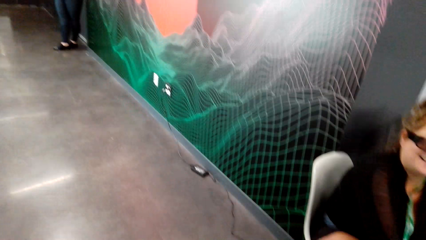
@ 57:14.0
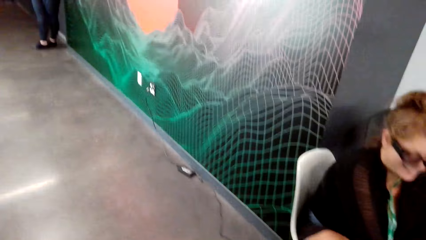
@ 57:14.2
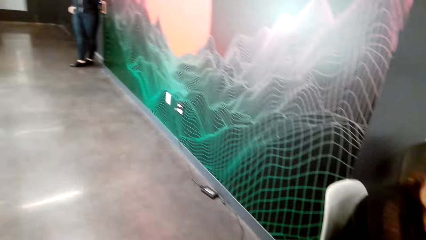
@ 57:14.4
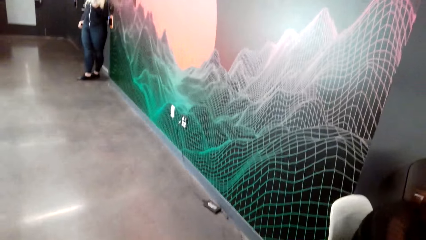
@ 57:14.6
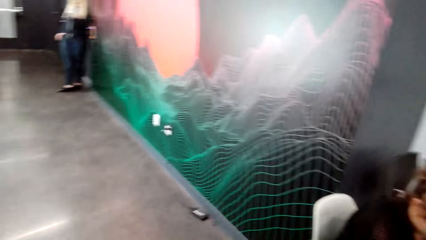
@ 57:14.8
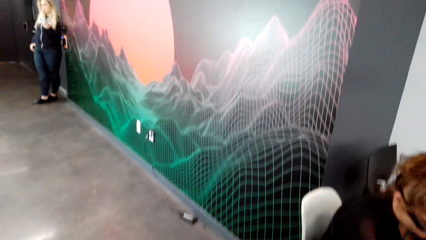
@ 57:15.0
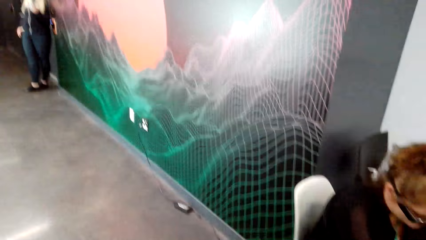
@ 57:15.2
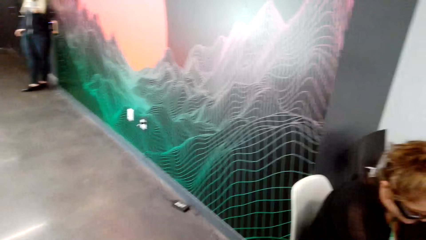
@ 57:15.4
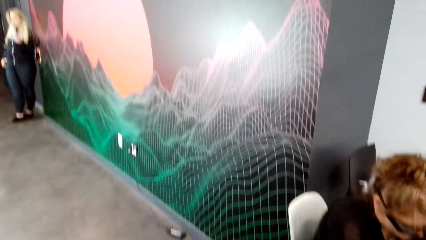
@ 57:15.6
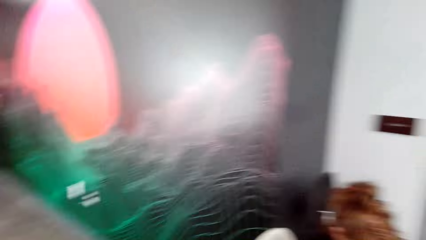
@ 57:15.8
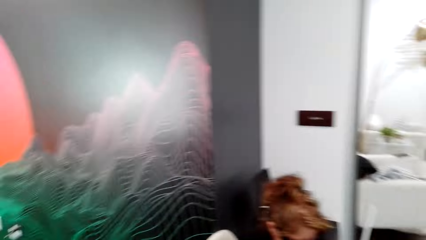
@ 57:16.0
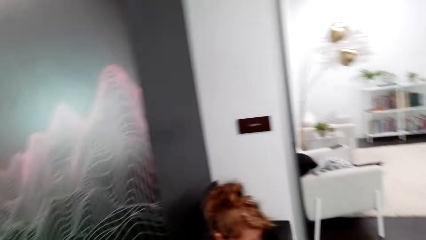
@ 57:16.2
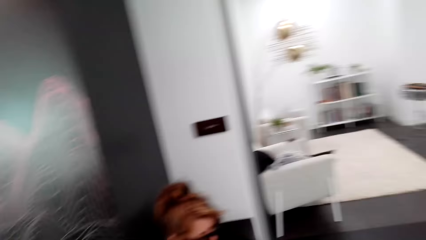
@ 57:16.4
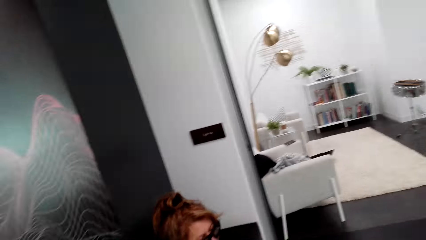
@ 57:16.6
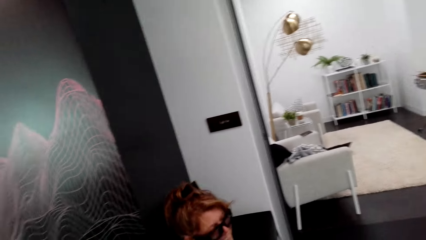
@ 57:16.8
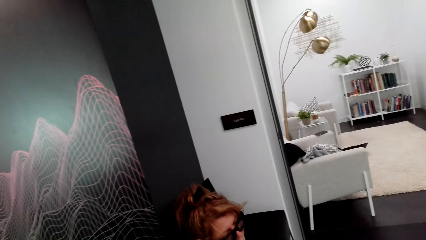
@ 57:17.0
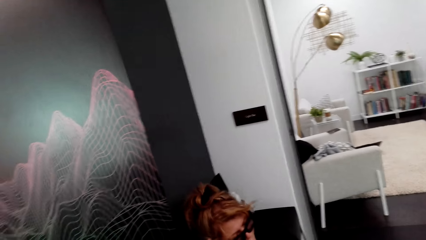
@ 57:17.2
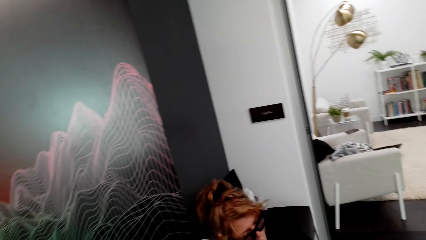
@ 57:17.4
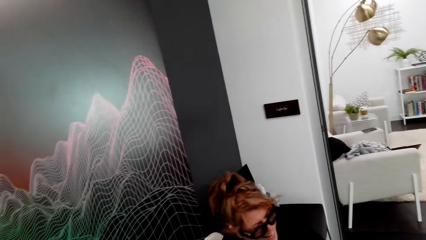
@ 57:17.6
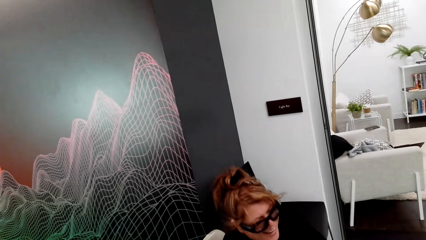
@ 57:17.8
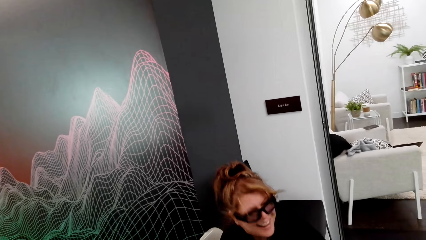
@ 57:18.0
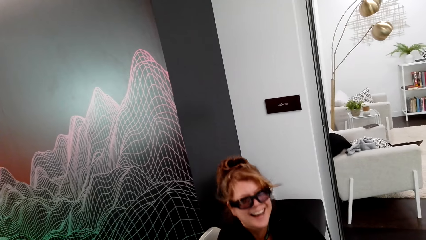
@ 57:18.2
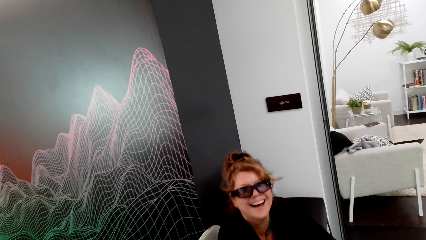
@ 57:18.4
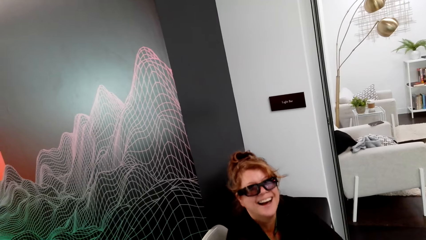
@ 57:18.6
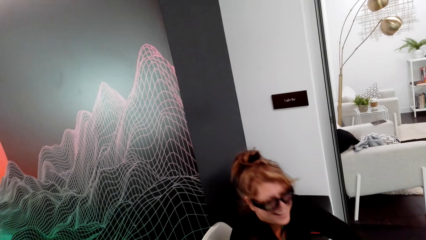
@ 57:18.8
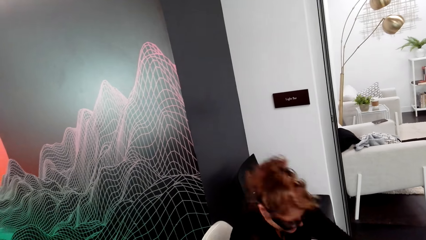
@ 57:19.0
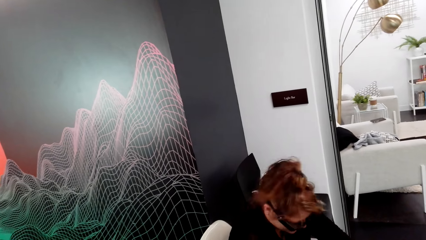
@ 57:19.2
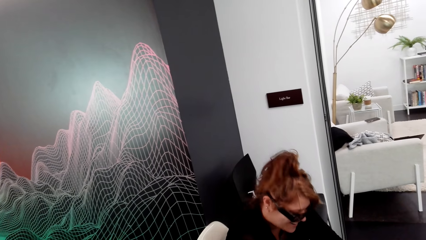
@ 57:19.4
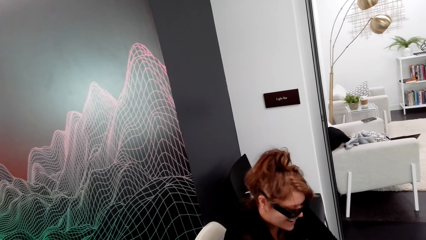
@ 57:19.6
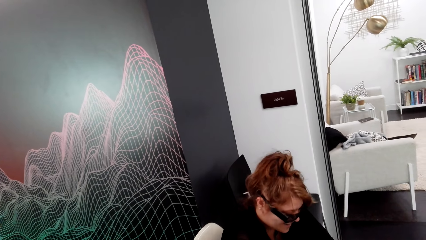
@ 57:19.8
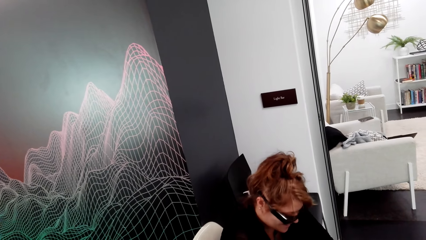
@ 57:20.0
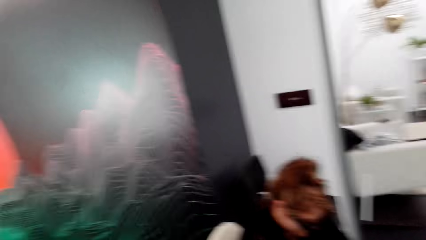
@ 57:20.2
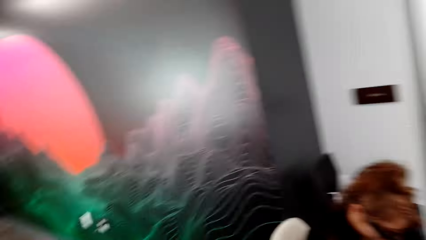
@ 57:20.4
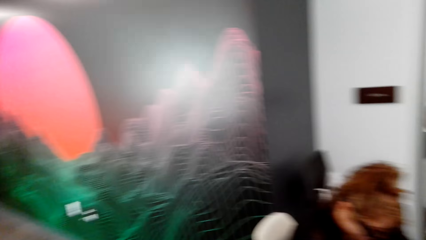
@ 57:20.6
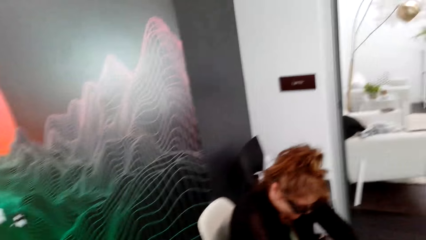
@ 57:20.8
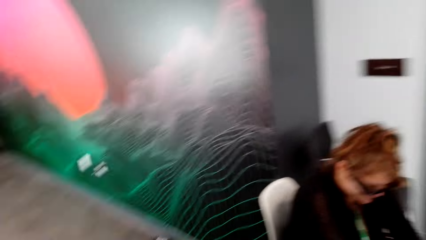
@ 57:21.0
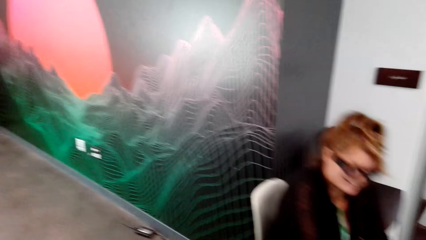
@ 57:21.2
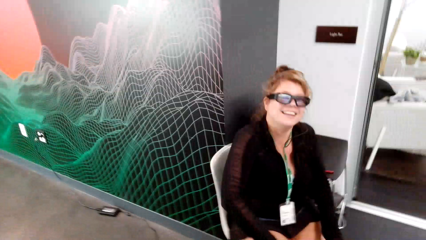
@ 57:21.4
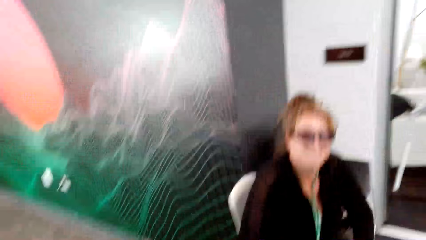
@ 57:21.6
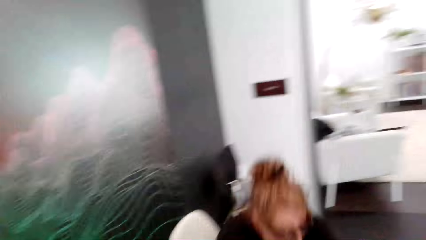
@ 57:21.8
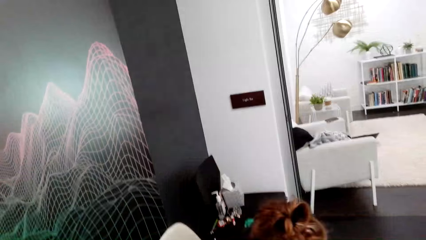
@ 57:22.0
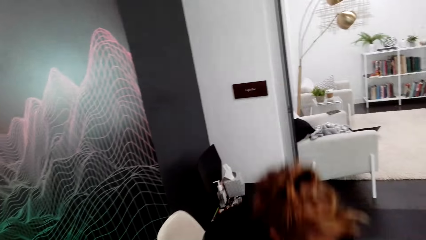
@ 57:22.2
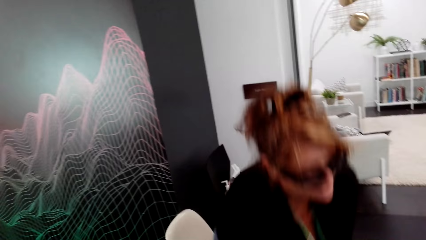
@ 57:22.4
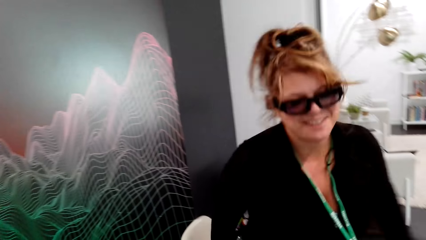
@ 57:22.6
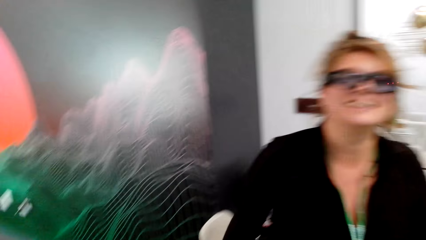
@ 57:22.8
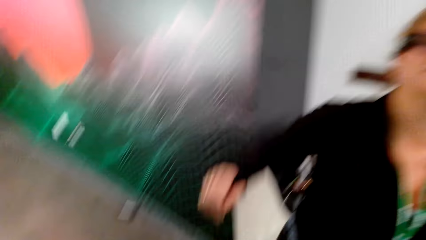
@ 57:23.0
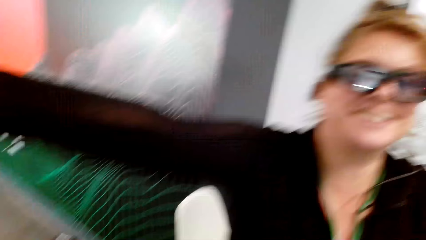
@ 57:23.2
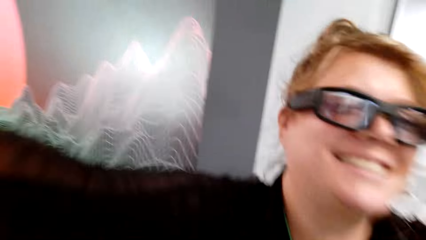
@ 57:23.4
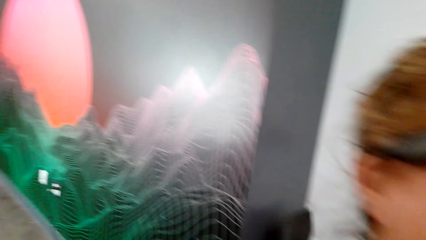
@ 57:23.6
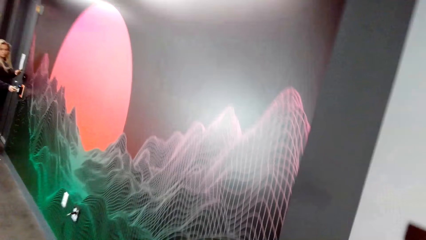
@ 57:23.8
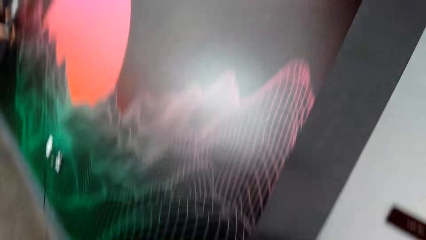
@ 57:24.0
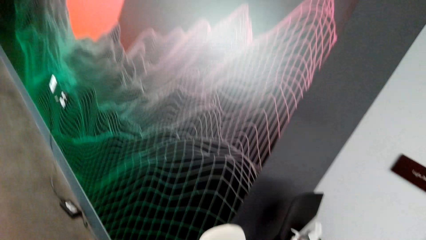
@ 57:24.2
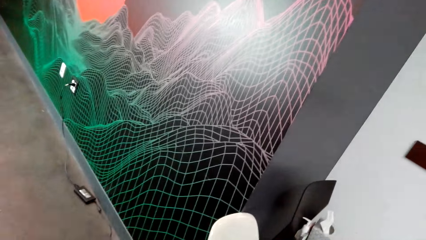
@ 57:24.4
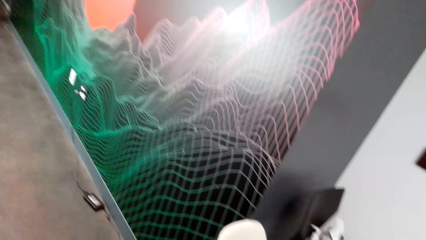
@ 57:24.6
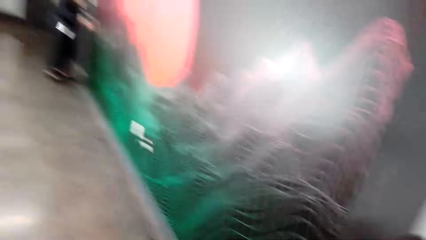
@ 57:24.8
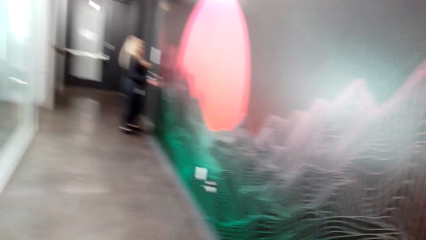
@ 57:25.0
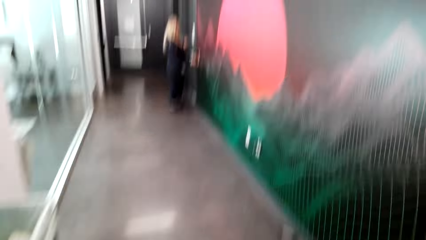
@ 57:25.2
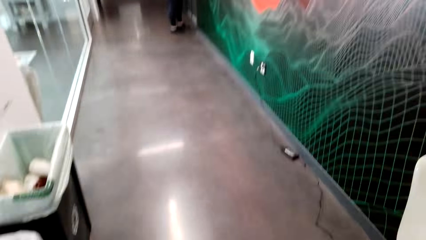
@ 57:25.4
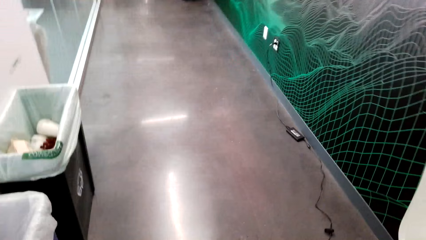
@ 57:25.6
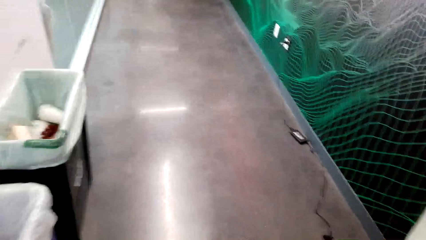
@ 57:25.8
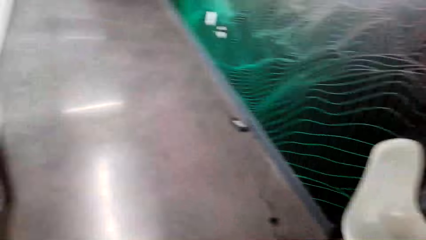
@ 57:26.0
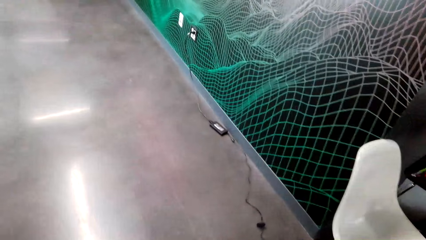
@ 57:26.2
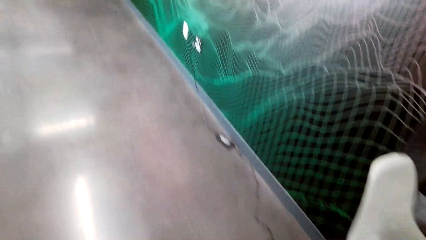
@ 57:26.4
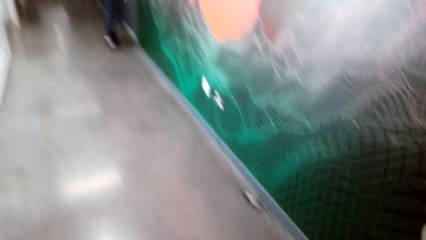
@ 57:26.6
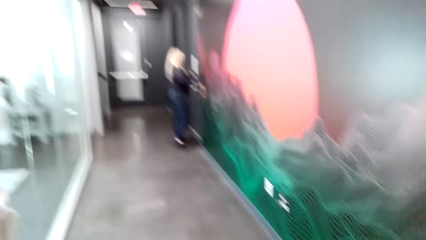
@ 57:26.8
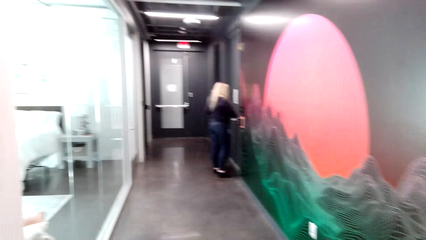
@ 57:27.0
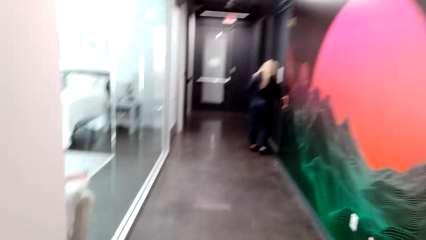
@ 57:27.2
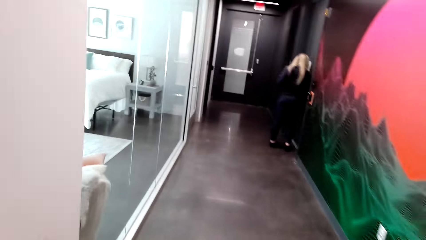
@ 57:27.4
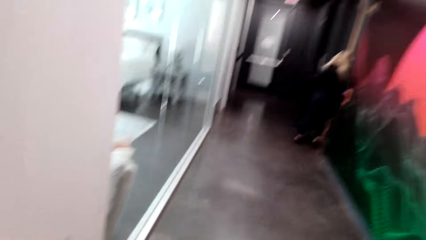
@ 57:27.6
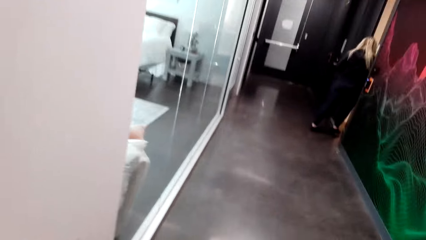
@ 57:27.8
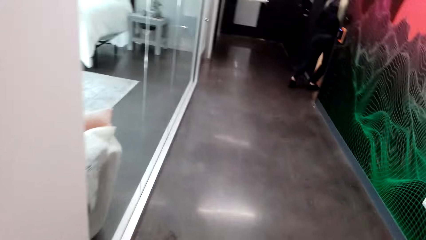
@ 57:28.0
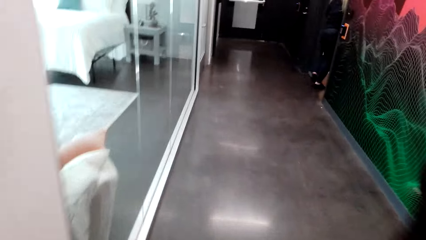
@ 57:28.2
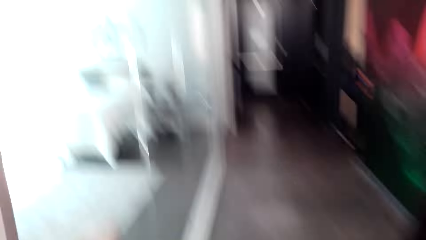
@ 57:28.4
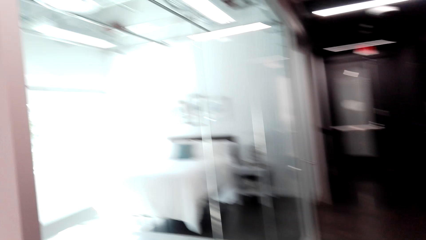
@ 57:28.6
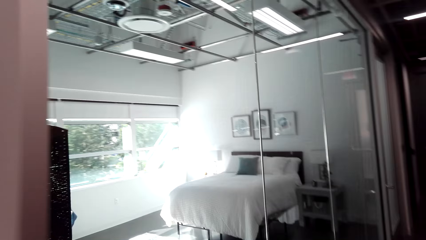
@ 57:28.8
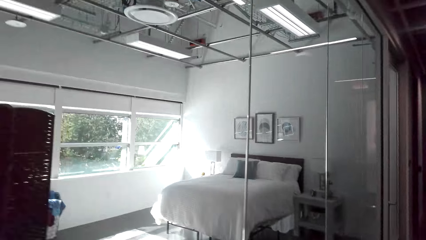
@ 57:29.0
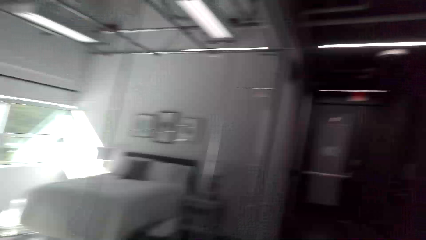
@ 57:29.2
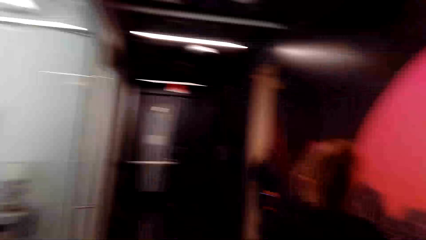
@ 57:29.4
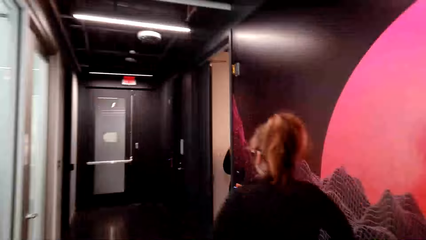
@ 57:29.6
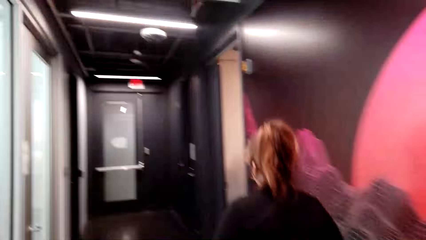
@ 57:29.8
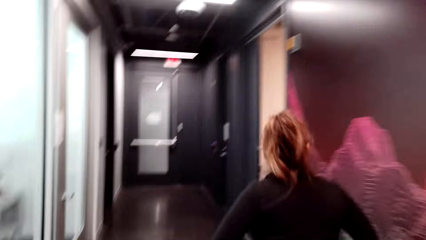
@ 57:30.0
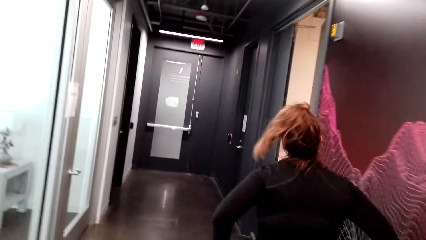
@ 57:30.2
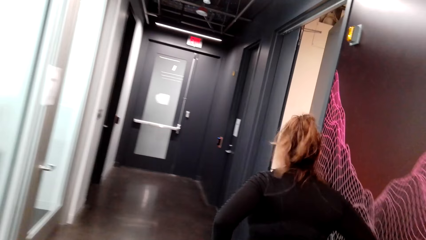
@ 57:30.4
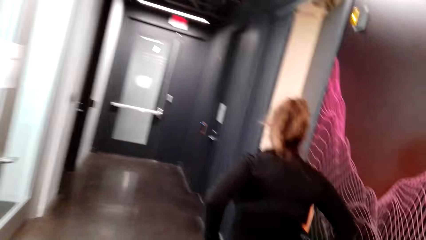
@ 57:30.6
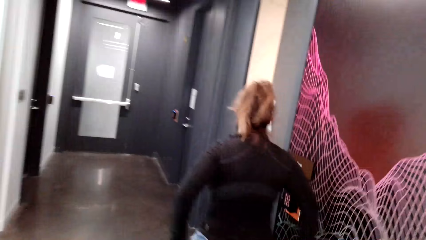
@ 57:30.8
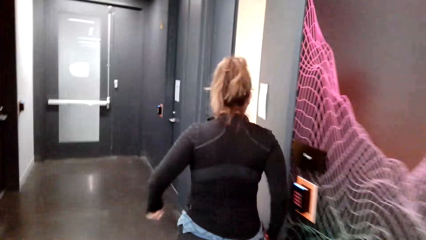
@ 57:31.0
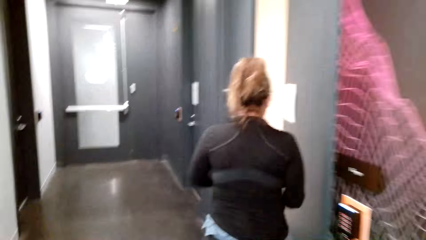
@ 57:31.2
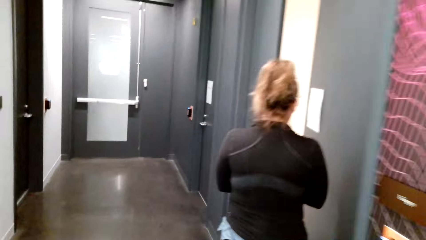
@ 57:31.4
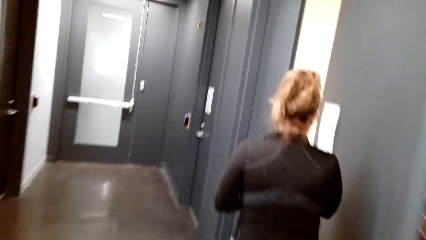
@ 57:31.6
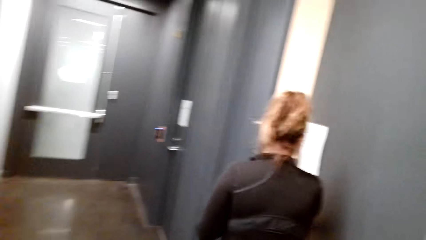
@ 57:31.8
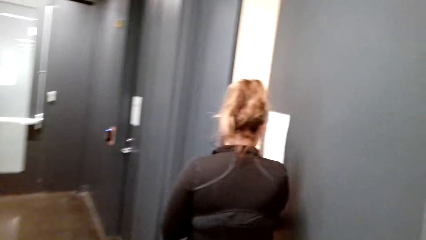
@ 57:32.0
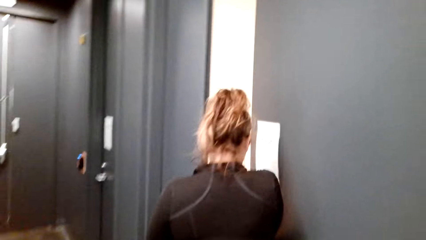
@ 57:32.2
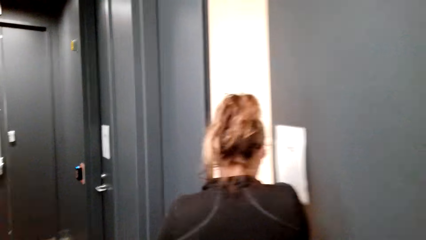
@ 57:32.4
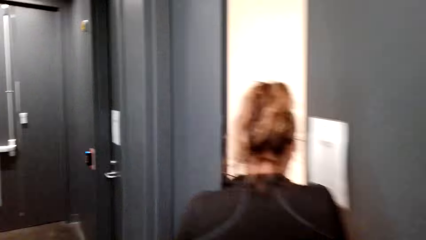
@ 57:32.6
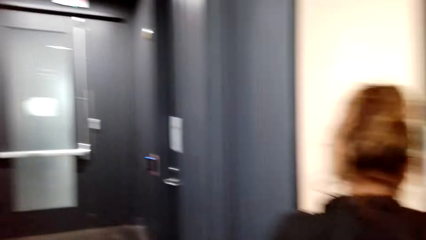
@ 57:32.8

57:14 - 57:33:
The camera wearer looks at the charger. They look at a lady. The lady laughs. The lady stands. The camera wearer hugs a person in the room. They look at the charger. They look at another lady. They walk to the door. The first lady walks to the door. The camera wearer walks in the room. The first lady touches the door.
